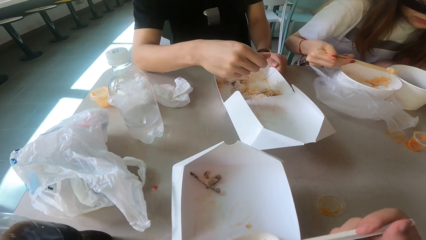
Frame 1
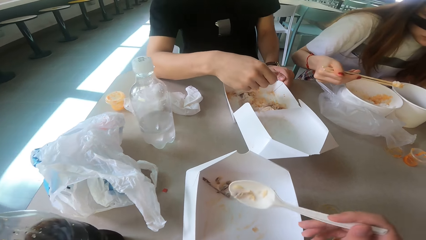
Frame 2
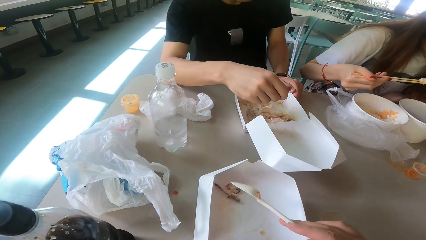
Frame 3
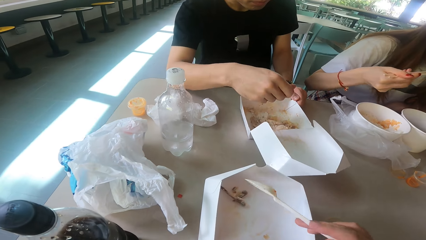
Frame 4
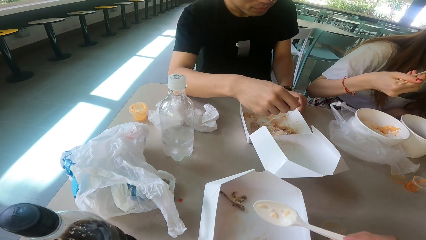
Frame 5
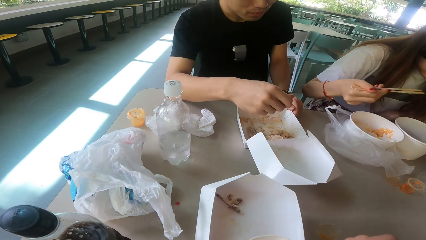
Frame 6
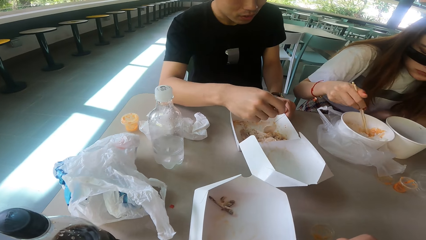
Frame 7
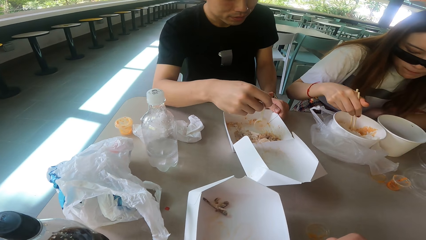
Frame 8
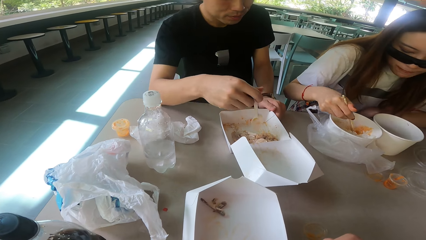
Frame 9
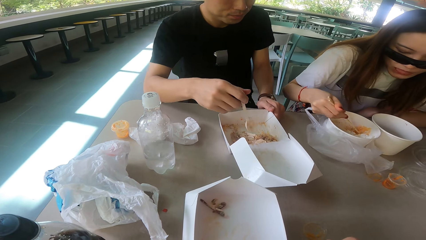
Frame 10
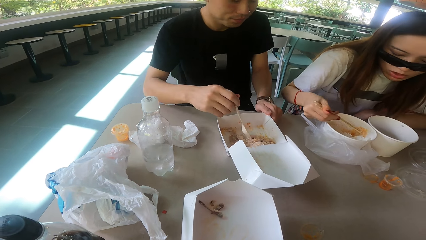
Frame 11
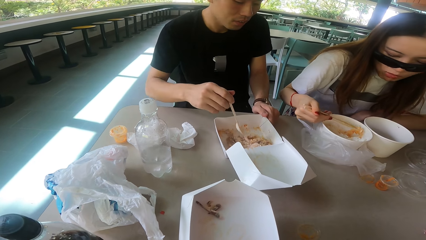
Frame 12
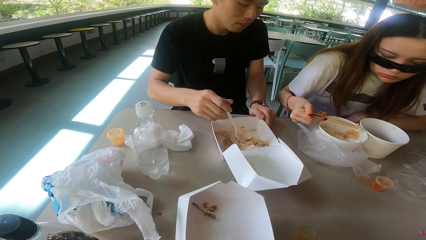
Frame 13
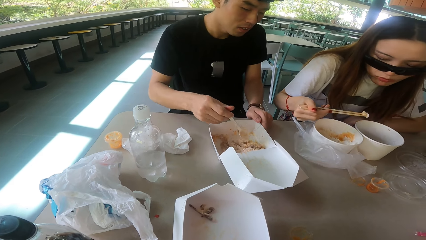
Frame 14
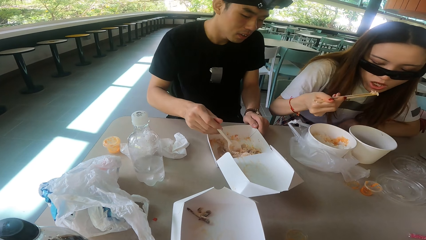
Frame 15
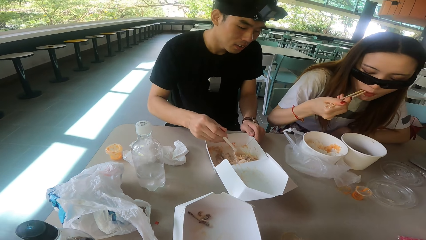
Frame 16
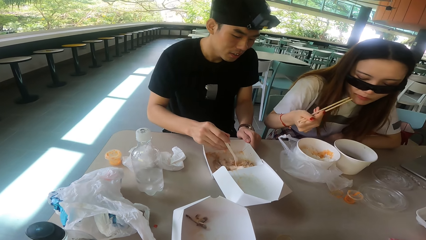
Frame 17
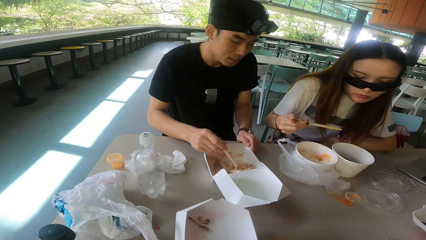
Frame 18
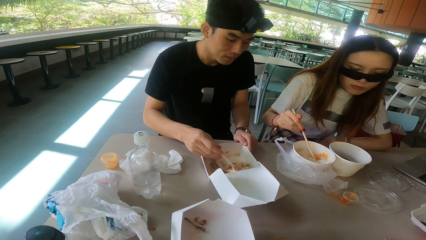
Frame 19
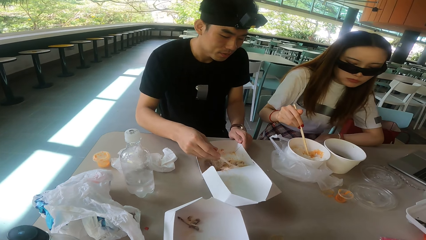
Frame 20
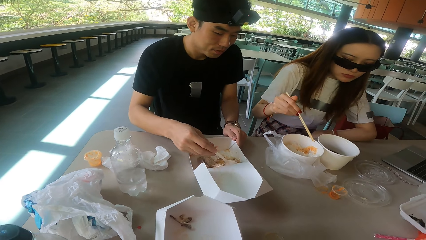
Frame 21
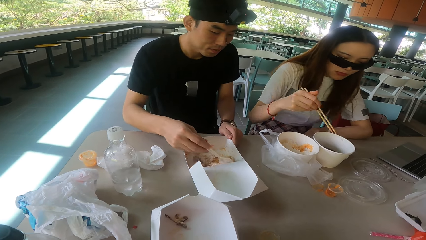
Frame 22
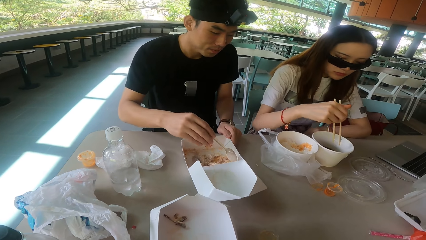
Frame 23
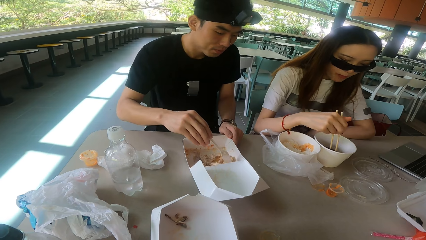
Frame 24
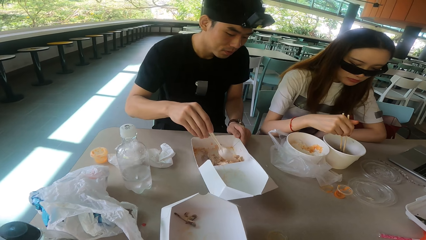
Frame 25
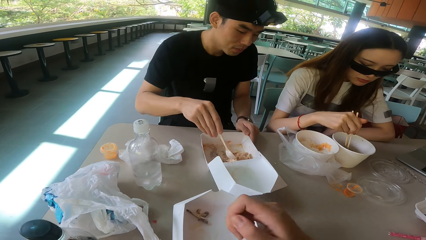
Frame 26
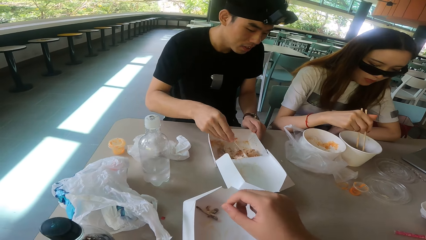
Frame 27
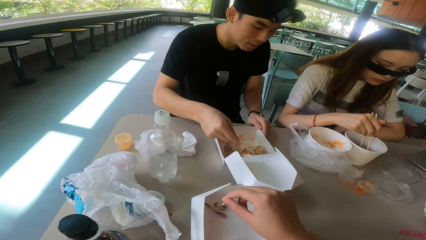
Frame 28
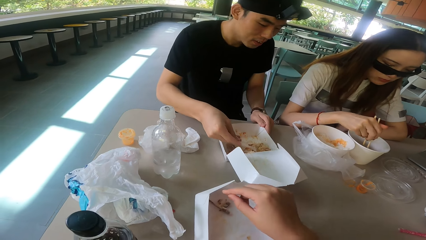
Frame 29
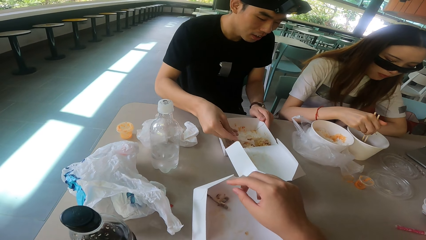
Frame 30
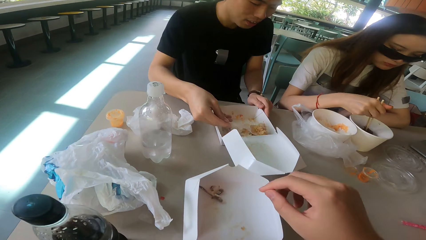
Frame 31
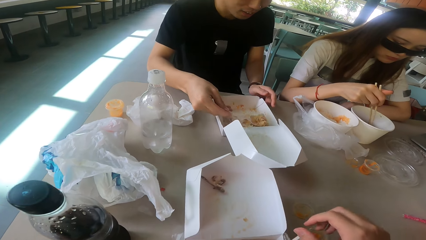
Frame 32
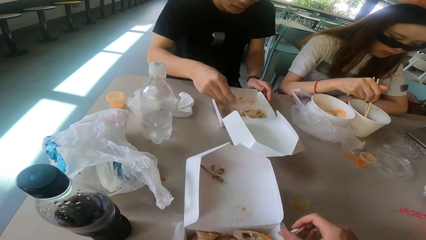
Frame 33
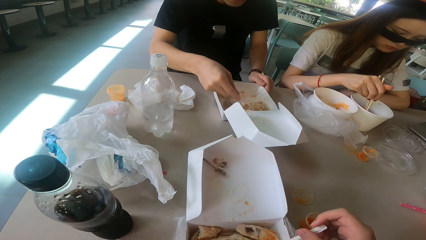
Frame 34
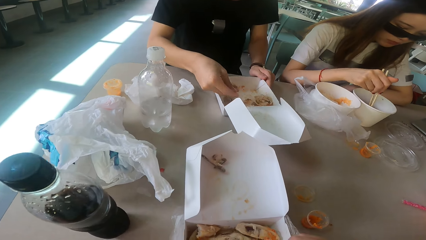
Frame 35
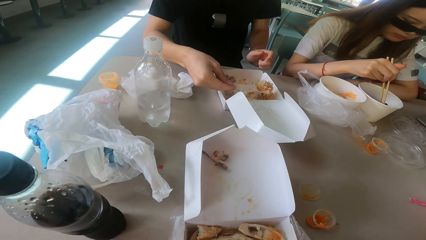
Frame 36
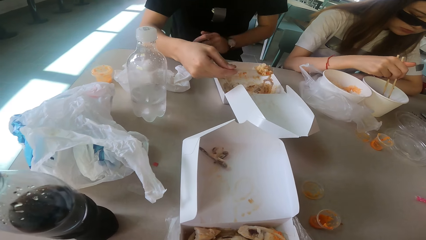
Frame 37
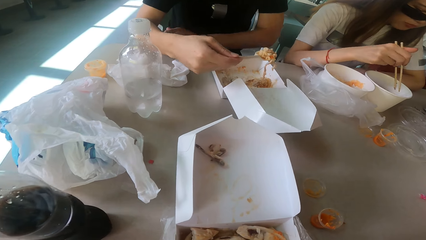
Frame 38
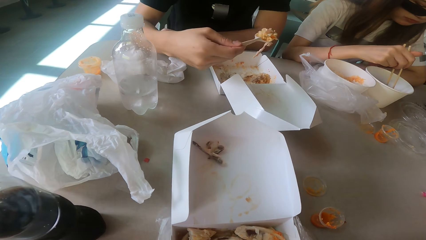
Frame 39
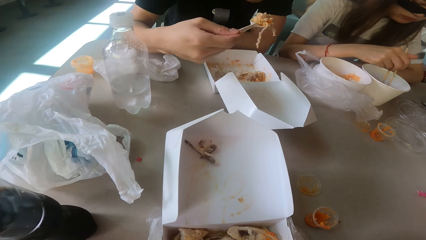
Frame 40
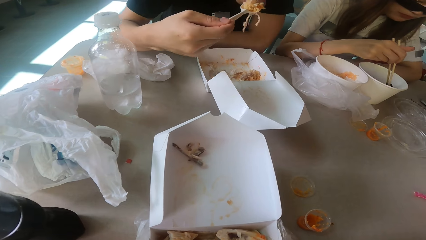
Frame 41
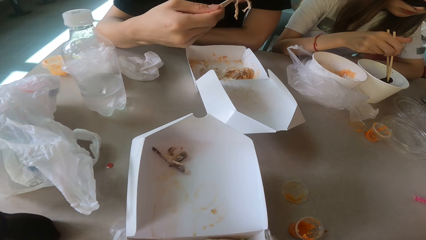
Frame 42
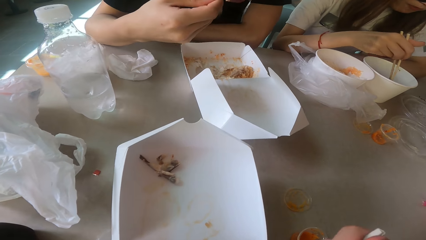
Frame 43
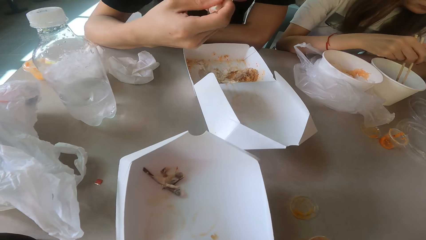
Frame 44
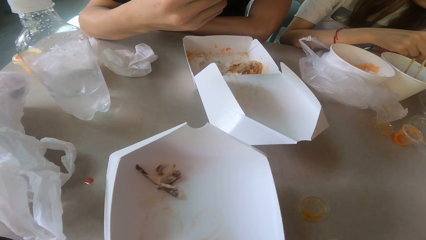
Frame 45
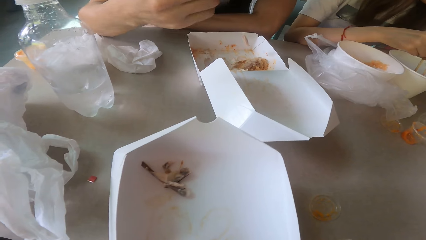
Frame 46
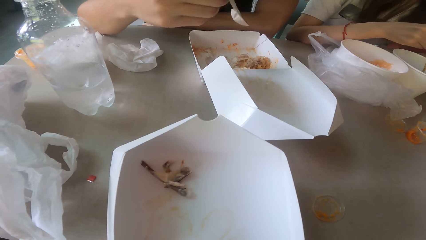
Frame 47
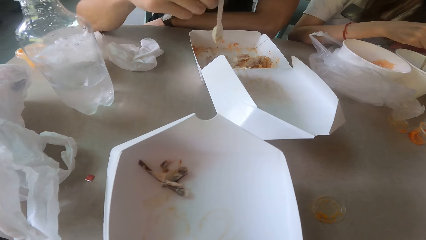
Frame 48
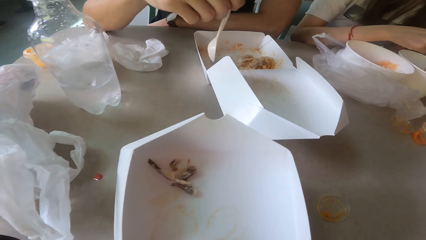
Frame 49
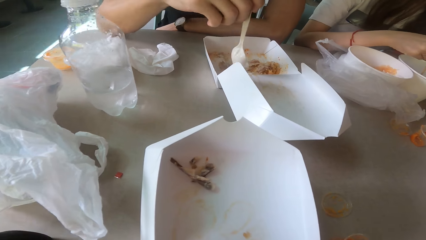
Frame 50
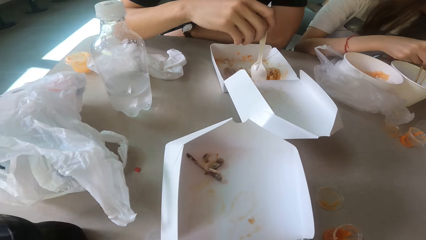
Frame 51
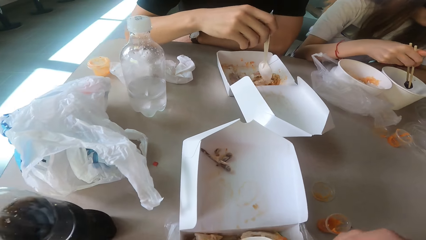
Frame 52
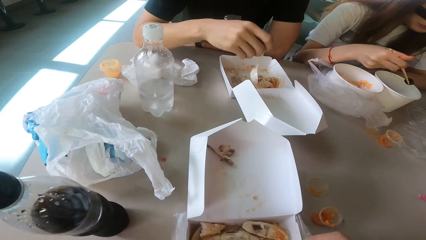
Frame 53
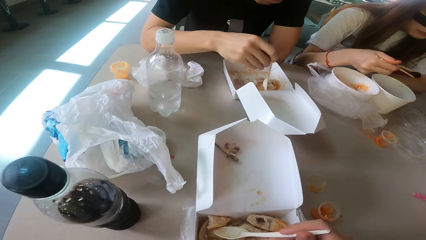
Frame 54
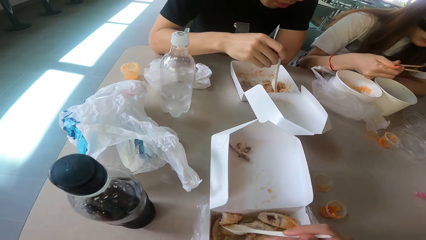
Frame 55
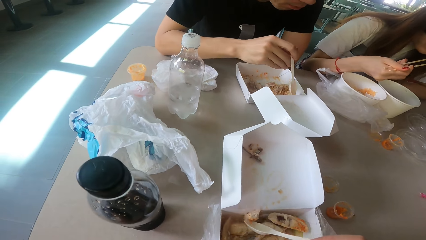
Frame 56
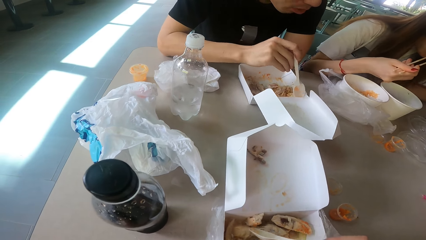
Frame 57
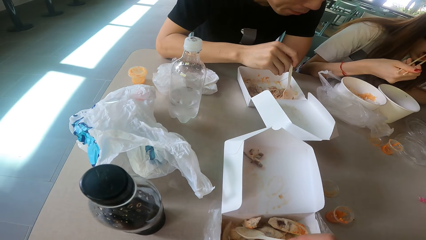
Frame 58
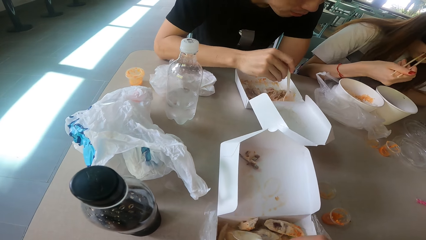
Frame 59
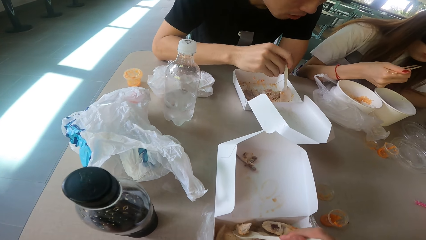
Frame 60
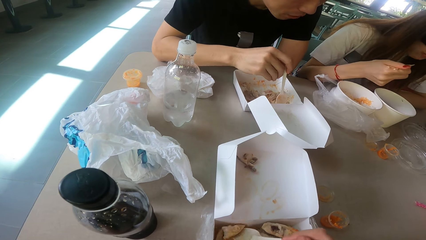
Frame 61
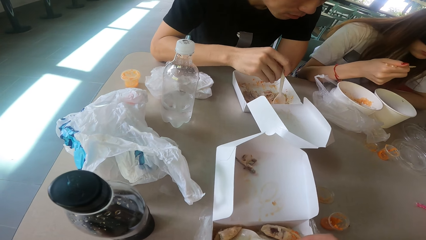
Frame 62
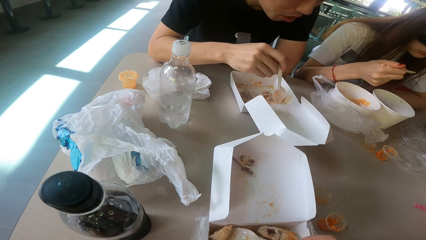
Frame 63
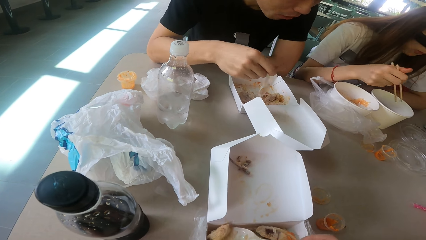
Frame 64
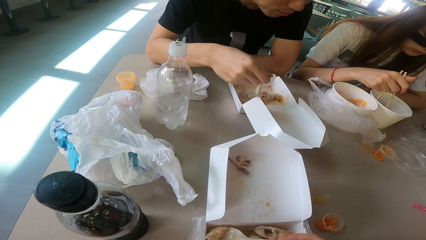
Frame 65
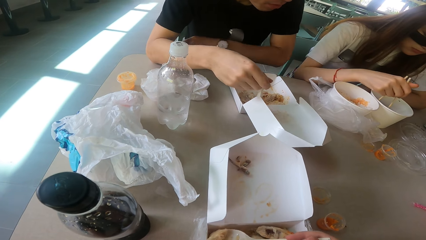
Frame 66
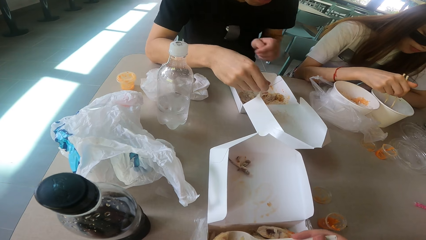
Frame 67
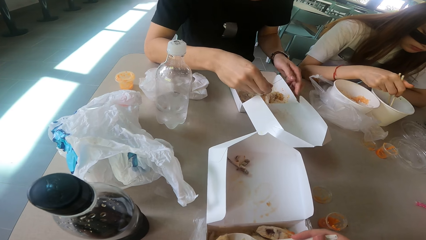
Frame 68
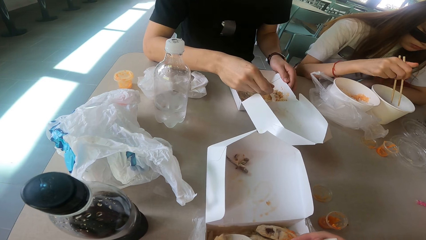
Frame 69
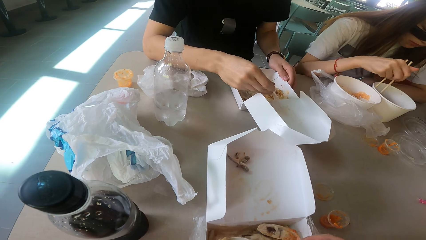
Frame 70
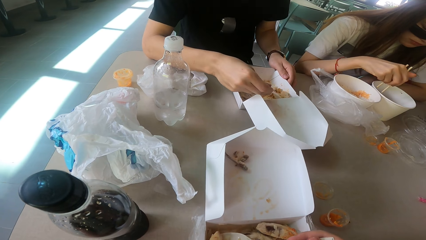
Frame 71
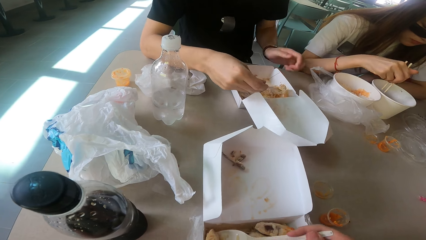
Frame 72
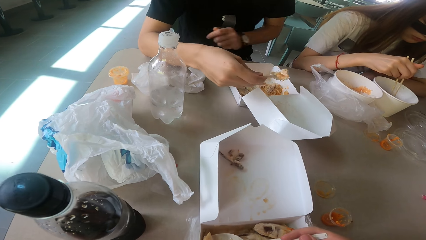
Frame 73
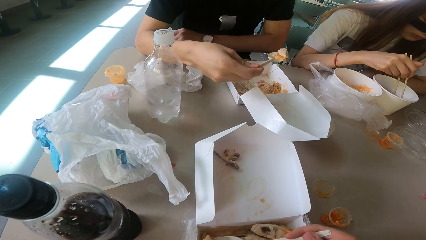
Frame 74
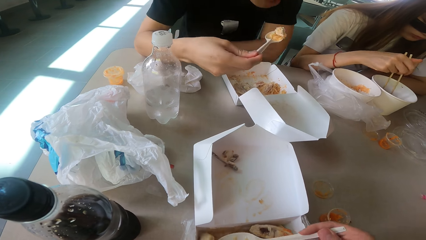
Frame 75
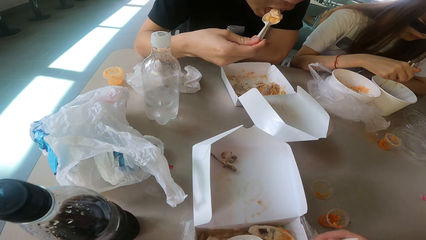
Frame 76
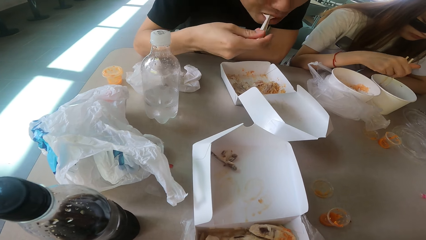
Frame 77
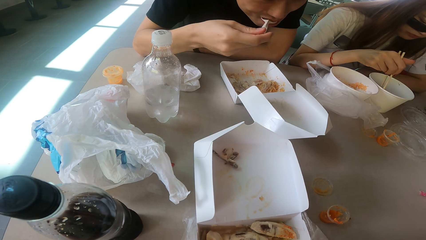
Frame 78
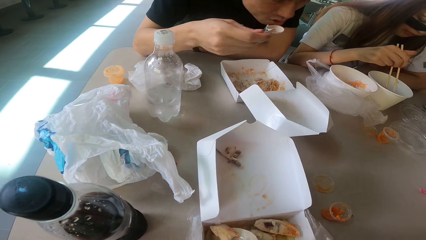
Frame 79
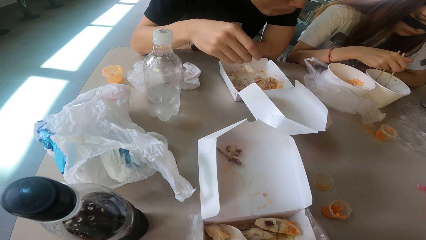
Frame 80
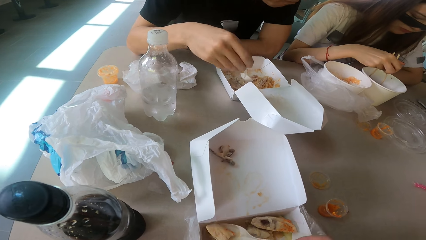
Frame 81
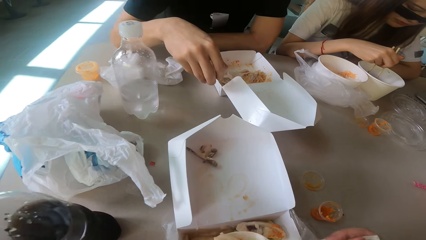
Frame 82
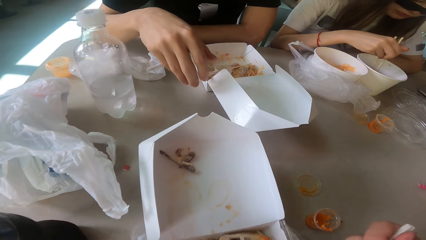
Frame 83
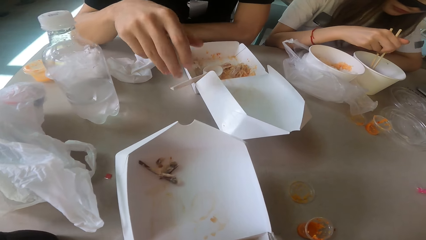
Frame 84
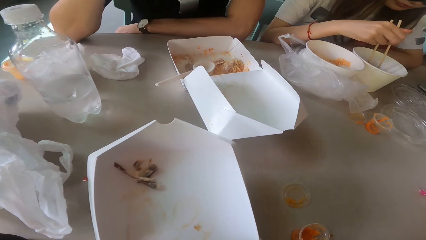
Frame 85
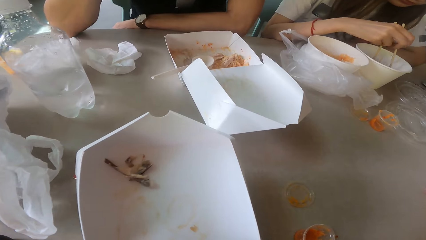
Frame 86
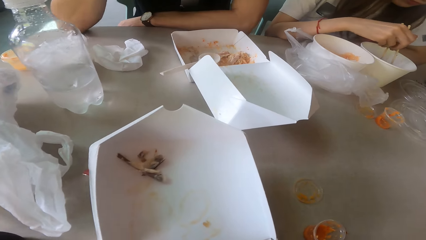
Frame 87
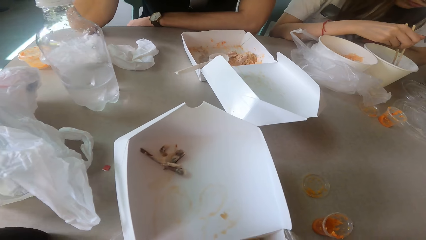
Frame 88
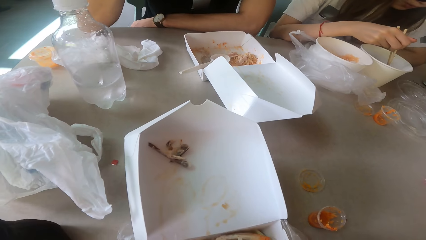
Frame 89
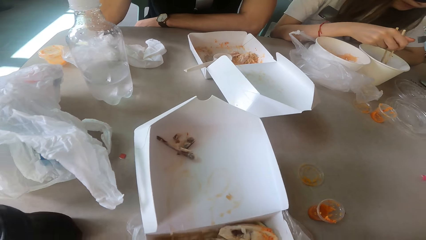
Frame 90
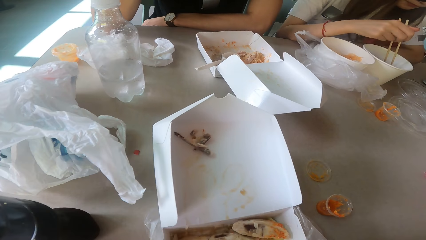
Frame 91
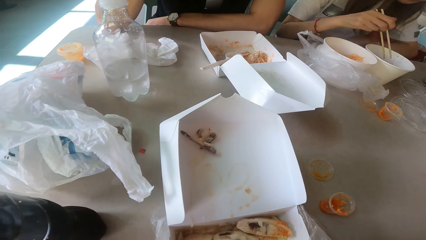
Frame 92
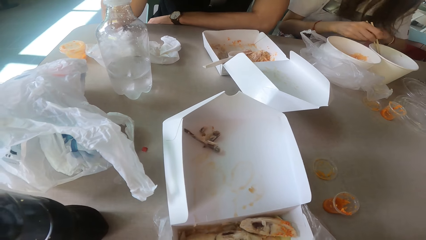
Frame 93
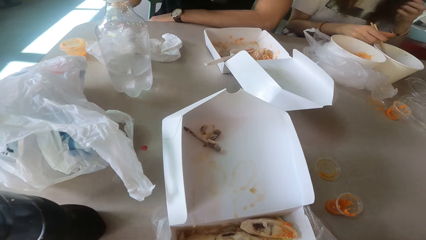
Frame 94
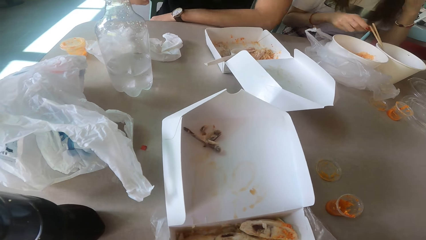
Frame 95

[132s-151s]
A woman eats the food. A man scoops the food. The woman eats the food. Someone scoops the food. The camera wearer drops the food. The man scoops the food. The woman stirs the food. The man scoops the food. The woman eats the food. The man scoops the food and eats the food. The woman stirs the food.
